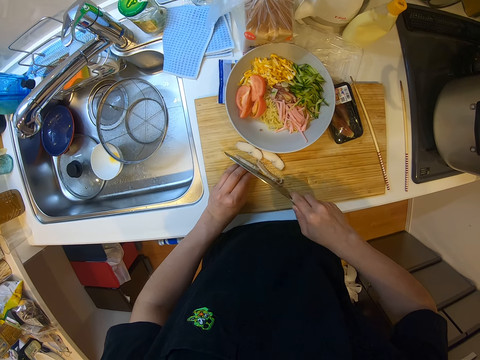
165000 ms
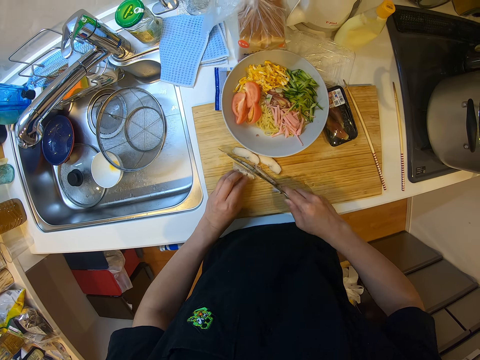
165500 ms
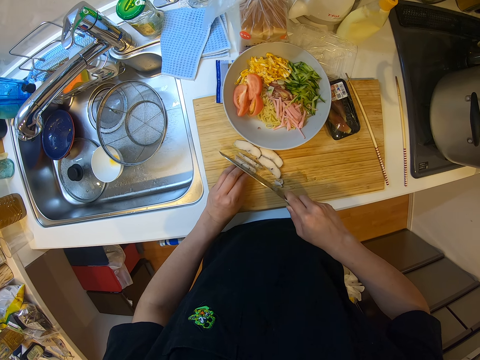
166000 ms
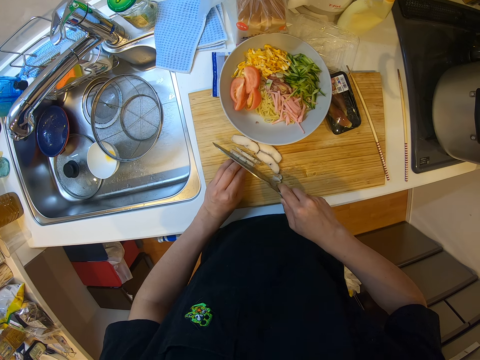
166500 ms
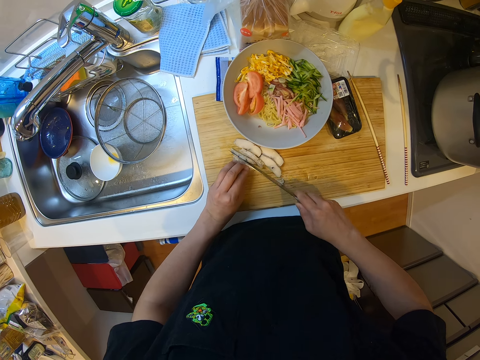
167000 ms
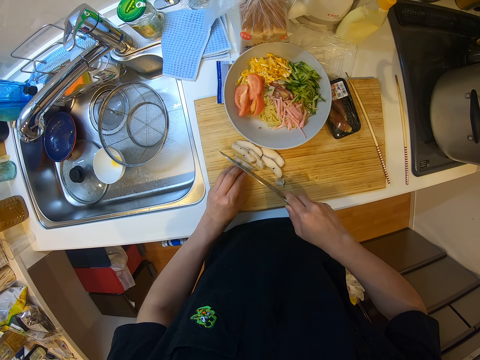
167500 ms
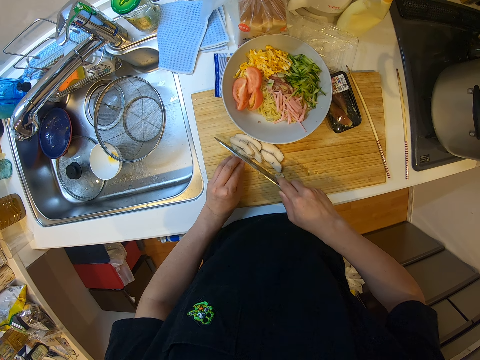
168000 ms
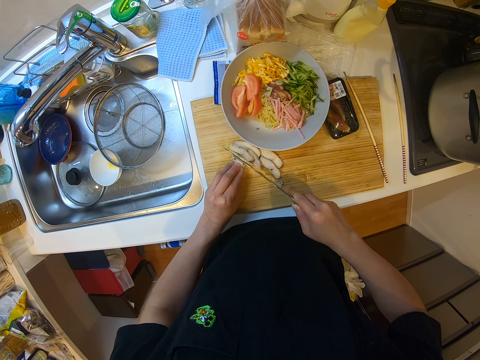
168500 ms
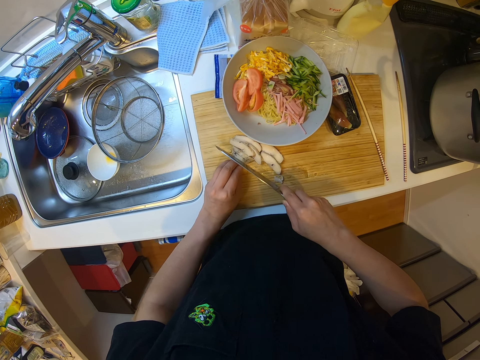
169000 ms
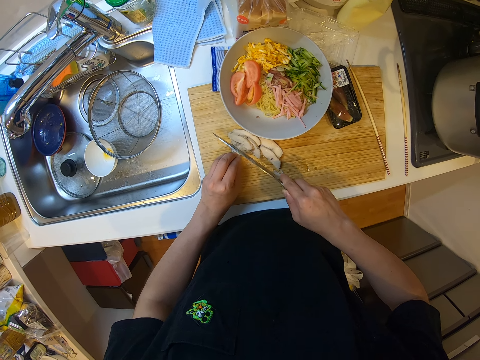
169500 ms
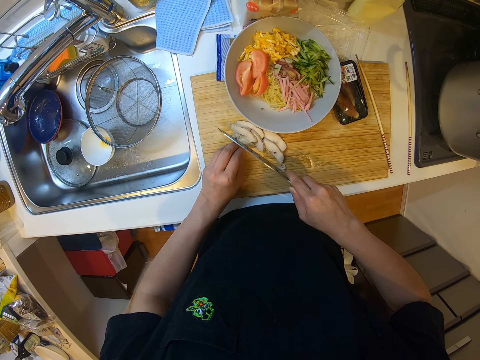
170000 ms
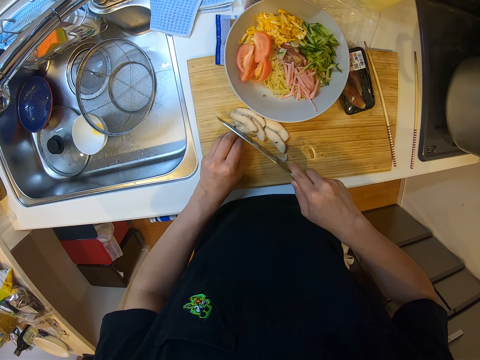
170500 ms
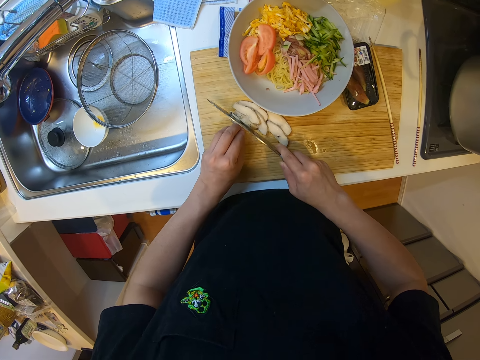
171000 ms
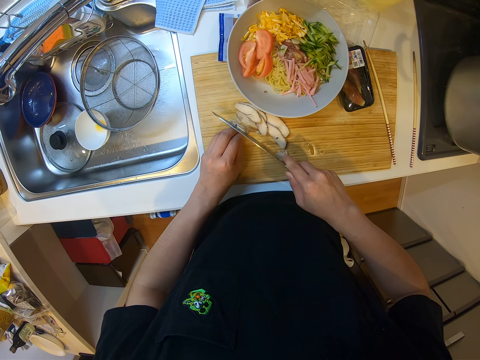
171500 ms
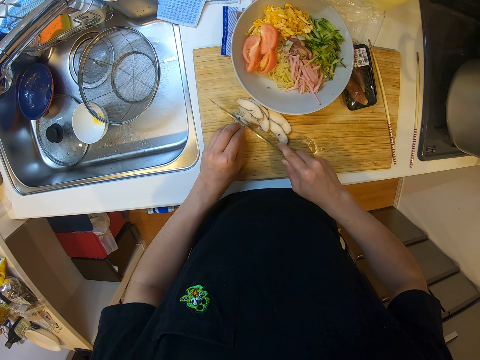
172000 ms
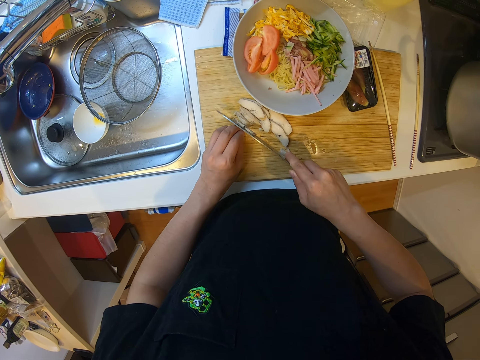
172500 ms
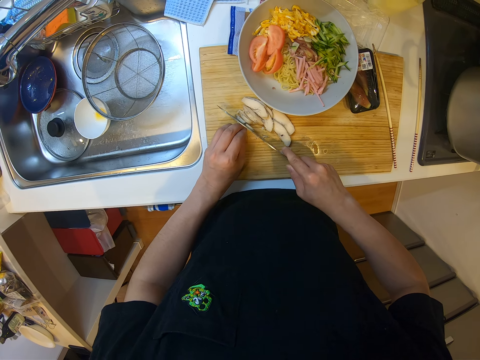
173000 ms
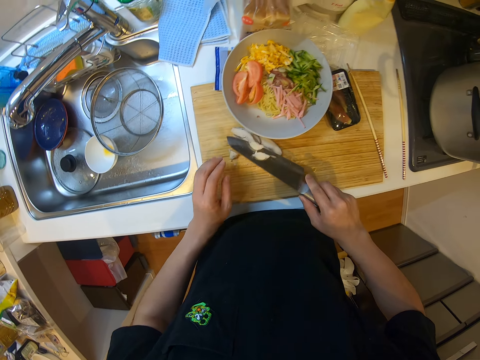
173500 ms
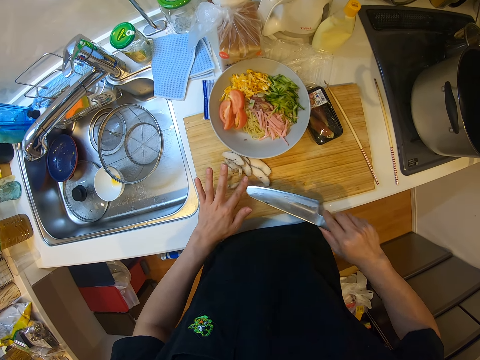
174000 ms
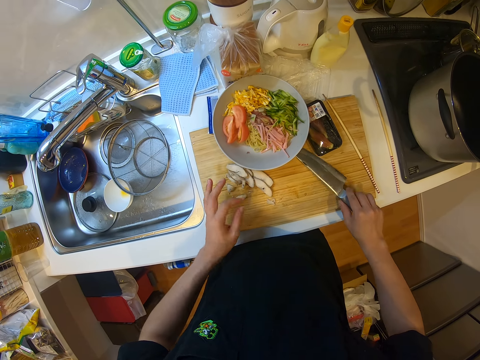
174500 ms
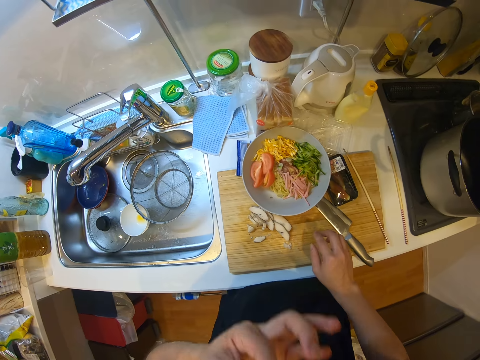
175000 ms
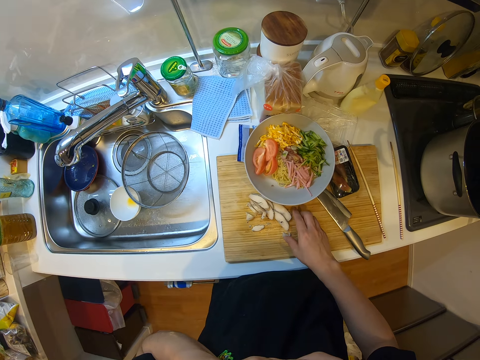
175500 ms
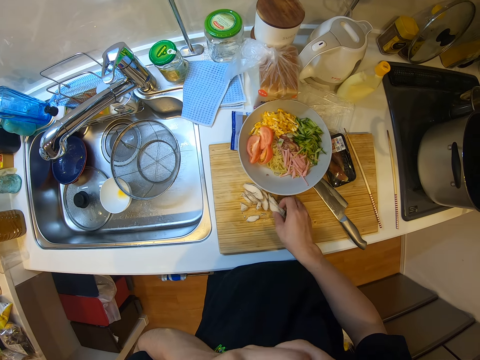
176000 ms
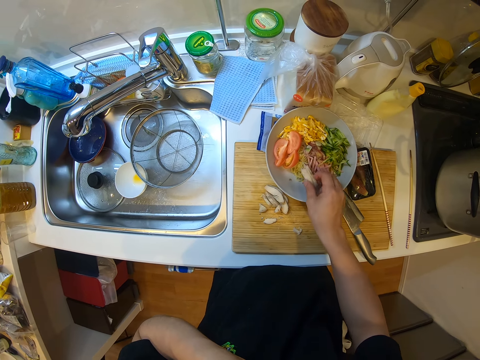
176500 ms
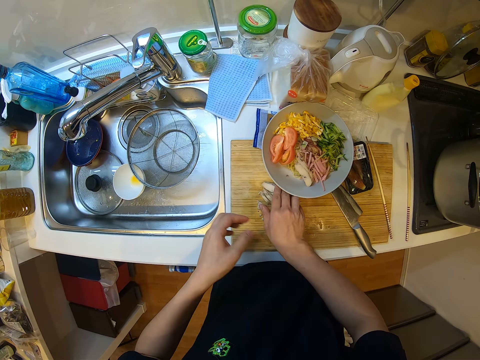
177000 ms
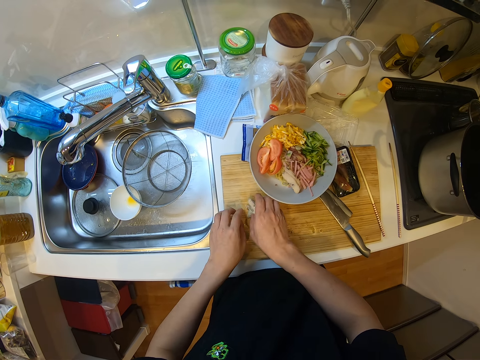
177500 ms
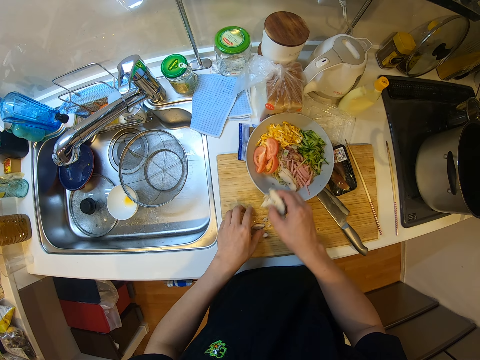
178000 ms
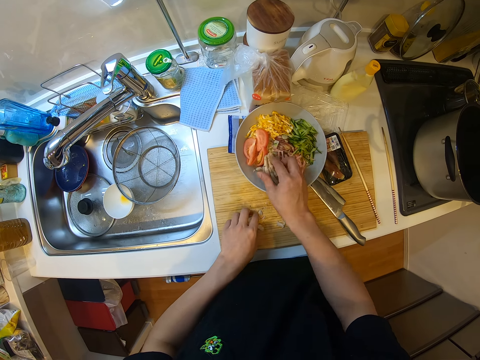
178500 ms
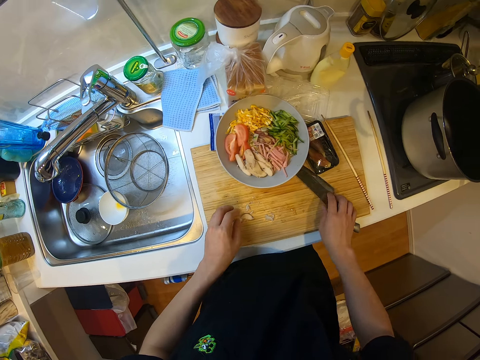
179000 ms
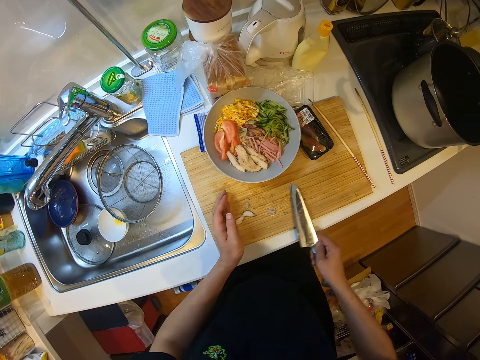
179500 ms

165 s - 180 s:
The camera wearer removes extra corned beef from the knife. They drop the knife on the chopping board. They eat the corned beef. They pick the corned beef and place the corned beef on the spaghetti. They pick the corned beef and place the corned beef on the spaghetti. They pick up the knife from the chopping board.

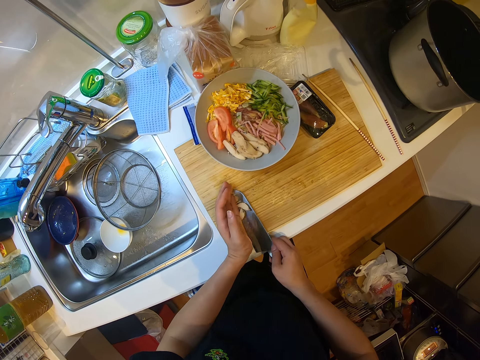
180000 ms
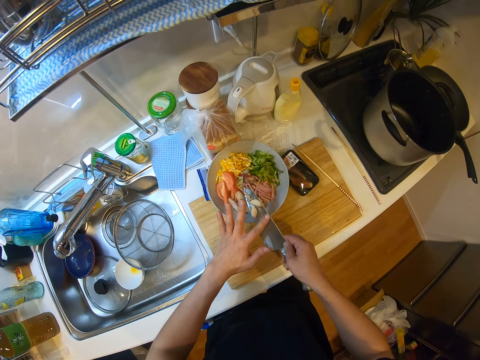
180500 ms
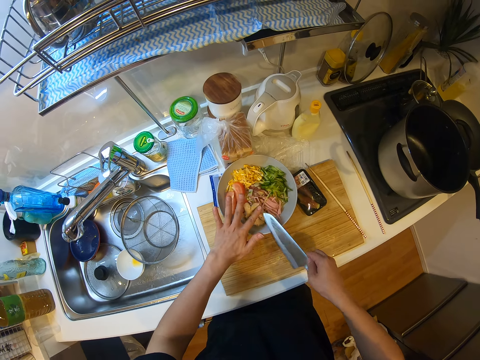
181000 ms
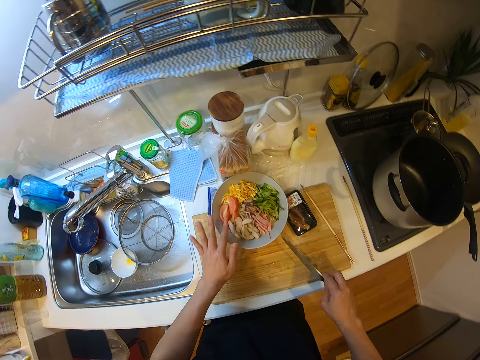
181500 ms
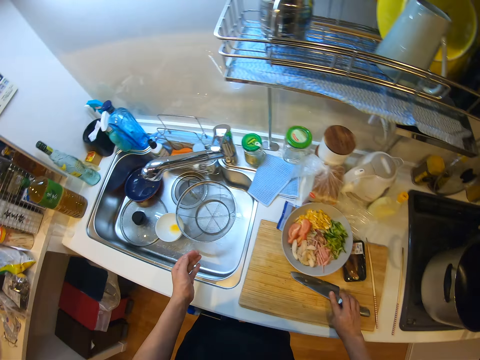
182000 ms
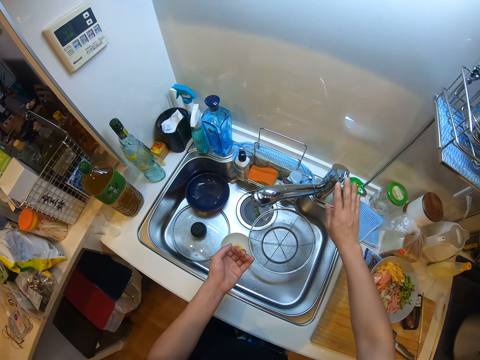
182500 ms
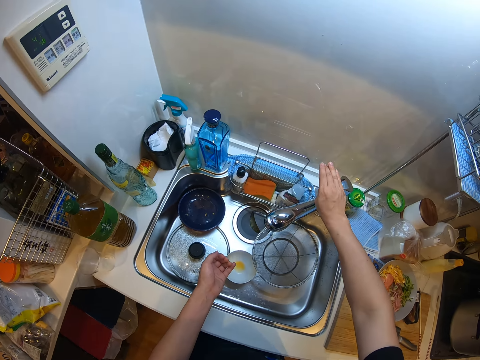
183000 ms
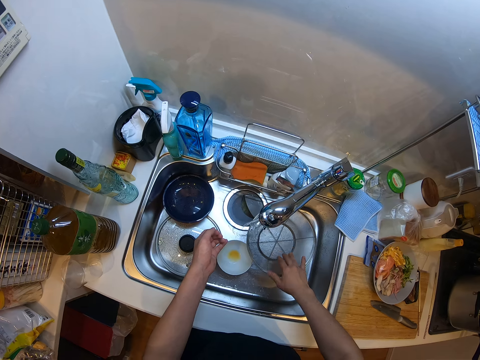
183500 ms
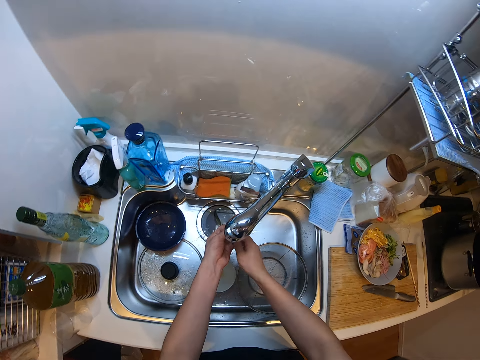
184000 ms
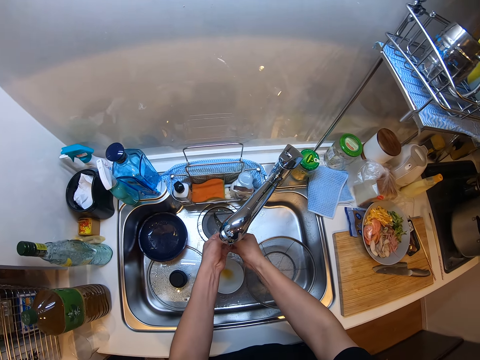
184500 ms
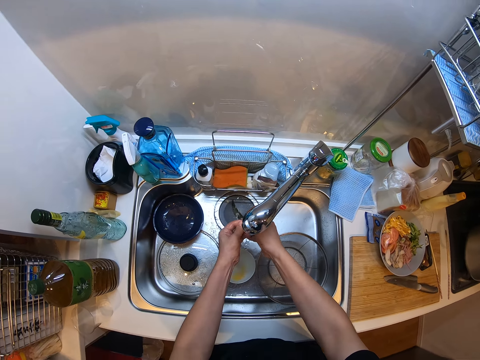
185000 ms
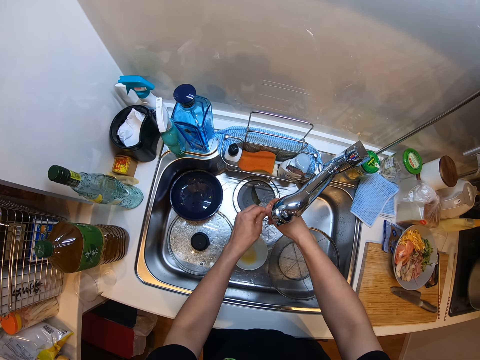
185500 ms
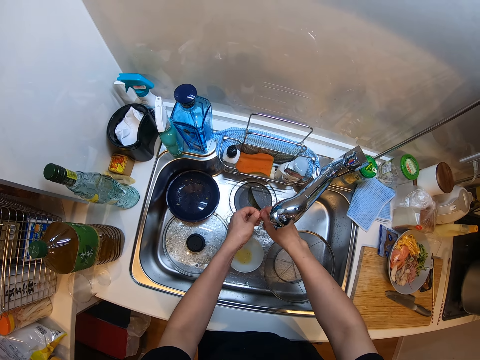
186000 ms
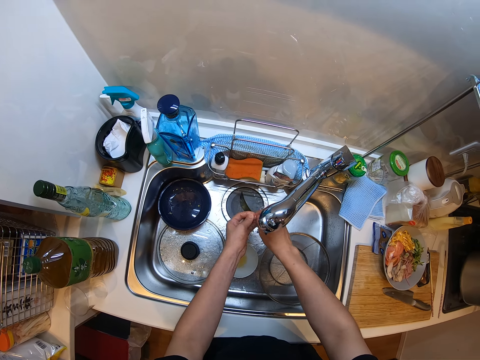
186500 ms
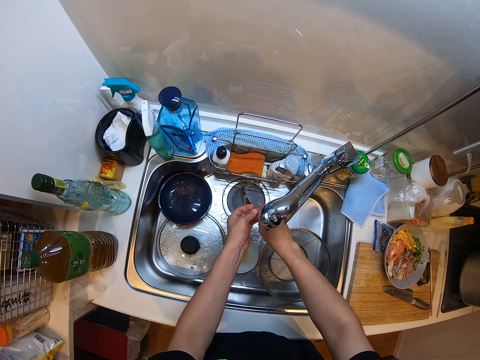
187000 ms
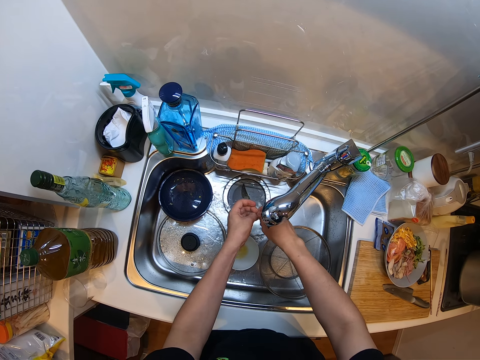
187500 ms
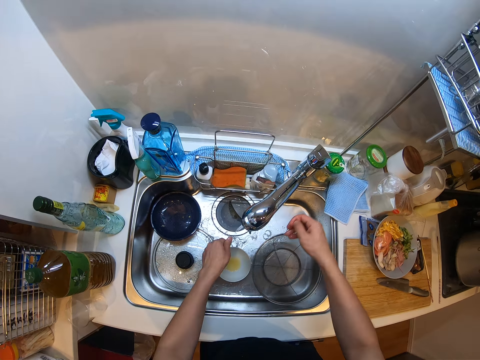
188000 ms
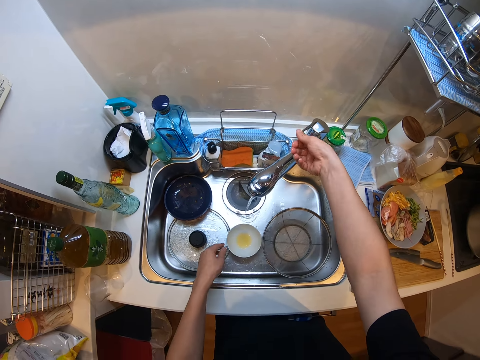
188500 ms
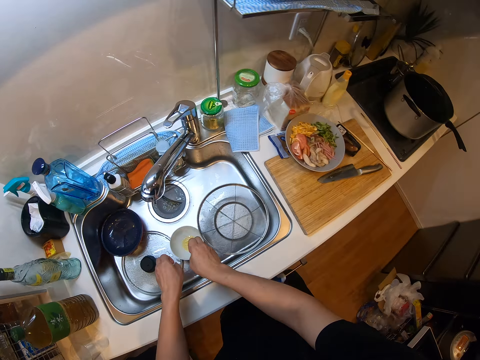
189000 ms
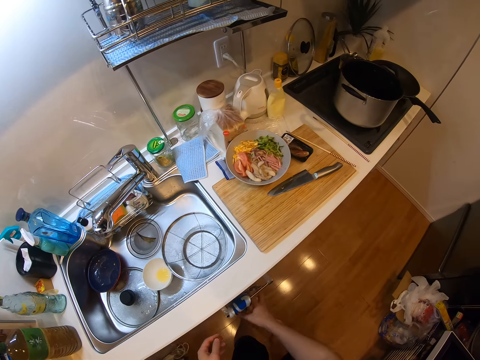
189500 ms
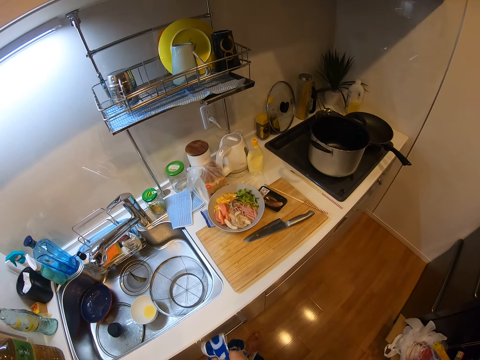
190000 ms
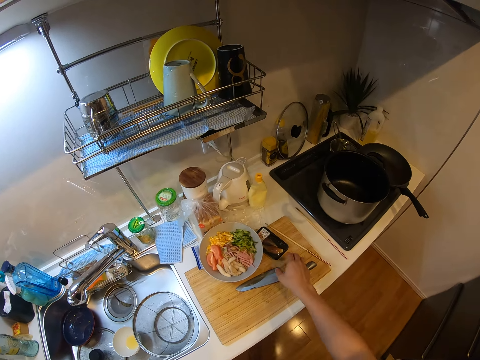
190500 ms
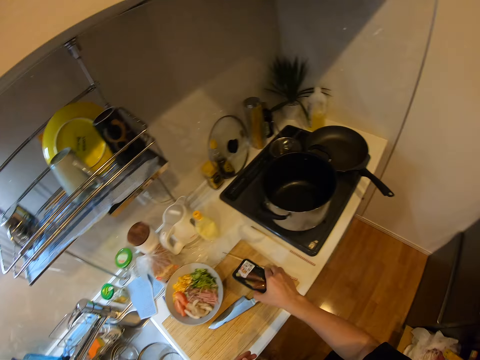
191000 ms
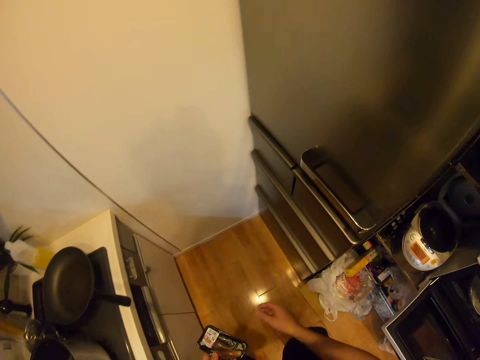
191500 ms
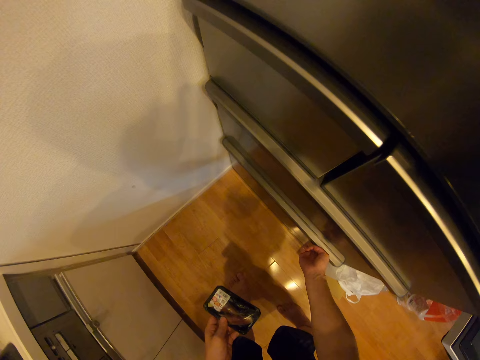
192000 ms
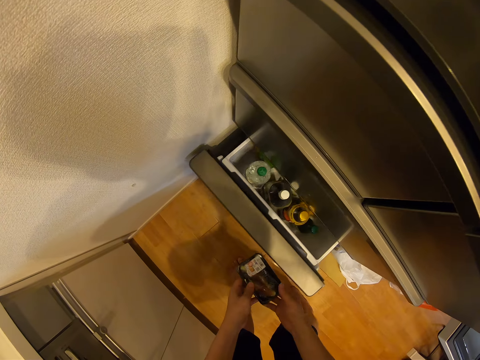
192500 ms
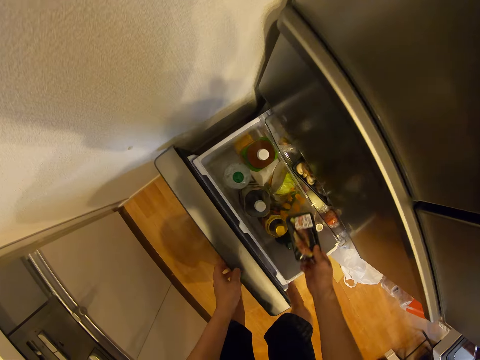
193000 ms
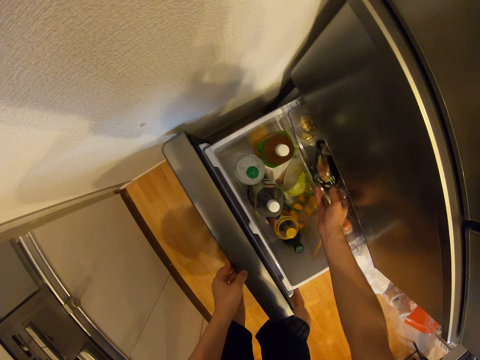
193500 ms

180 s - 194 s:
The camera wearer picks the corned beef with the knife. He packs the remaining beef with the knife. He places the corned beef on the spaghetti. He drops the knife on the chopping board. He turns on the tap in the sink. He moves the drainer in the sink. He washes his hand in the sink. He turns off the tap with his right hand. He cleans his hands with a napkin. He dries his hands with a hand towel. He picks up a sachet from the slab with his right hand. He turns around. He passes the sachet to his left hand. He opens a fridge drawer with his right hand. He places the sachet in the drawer.
